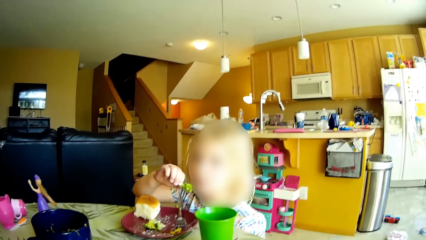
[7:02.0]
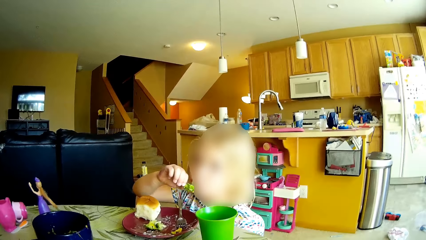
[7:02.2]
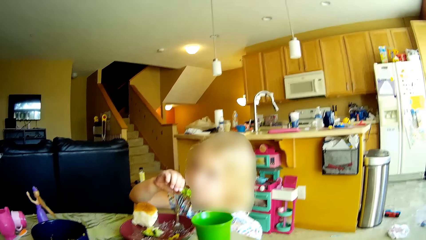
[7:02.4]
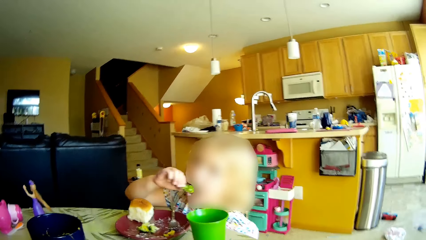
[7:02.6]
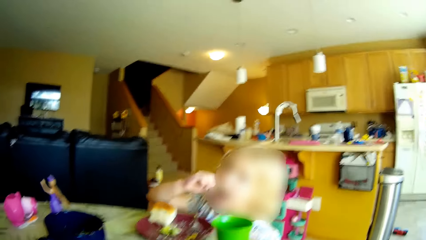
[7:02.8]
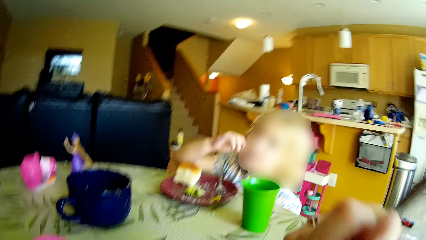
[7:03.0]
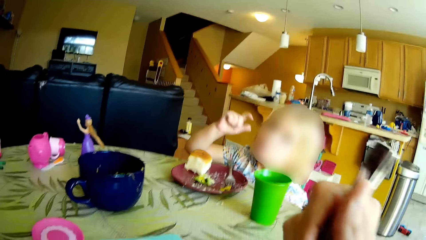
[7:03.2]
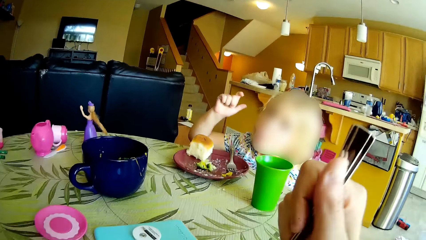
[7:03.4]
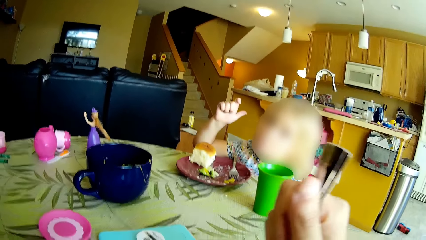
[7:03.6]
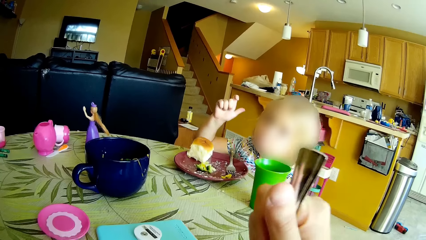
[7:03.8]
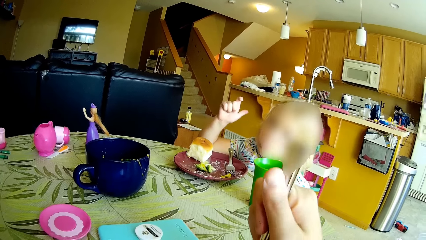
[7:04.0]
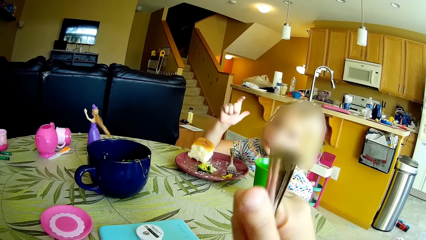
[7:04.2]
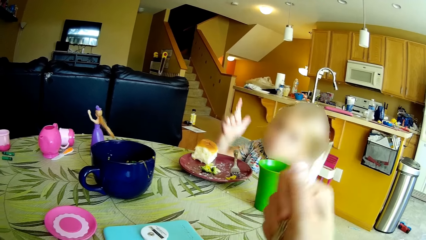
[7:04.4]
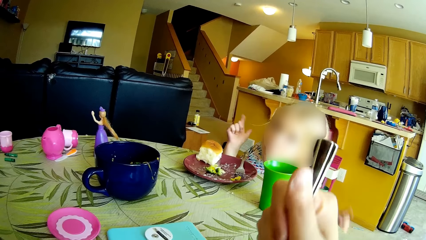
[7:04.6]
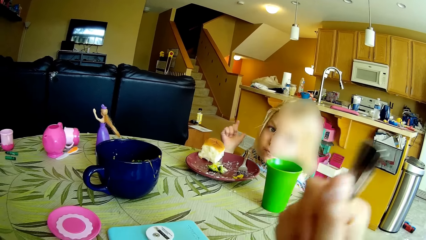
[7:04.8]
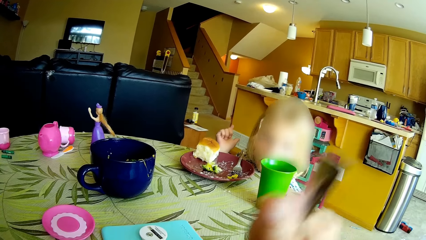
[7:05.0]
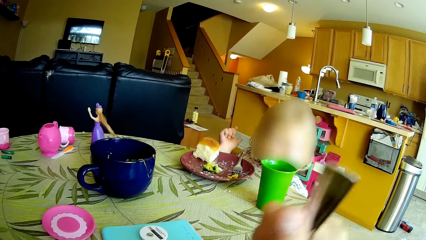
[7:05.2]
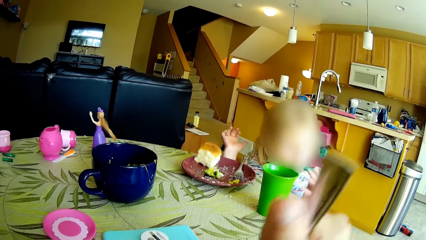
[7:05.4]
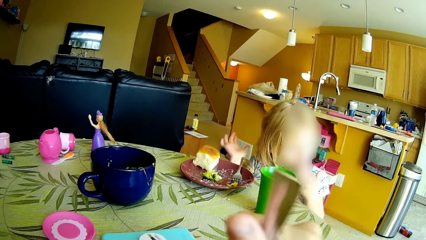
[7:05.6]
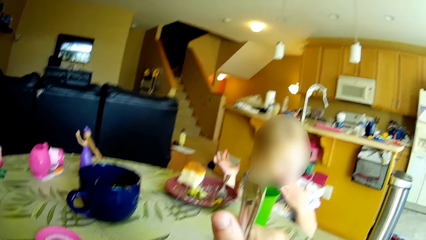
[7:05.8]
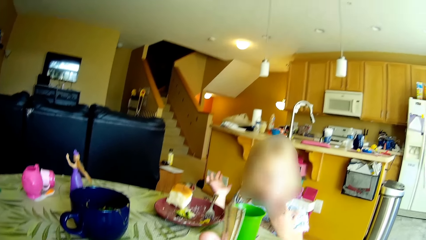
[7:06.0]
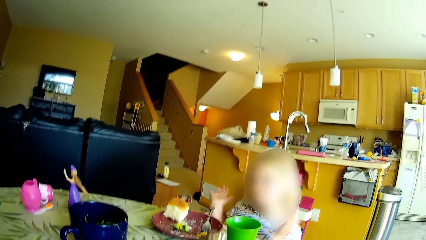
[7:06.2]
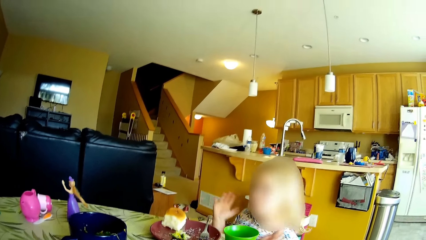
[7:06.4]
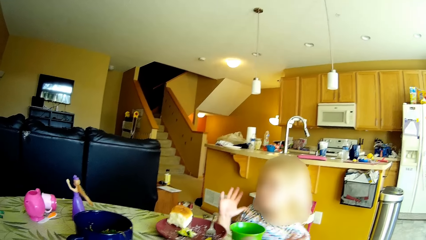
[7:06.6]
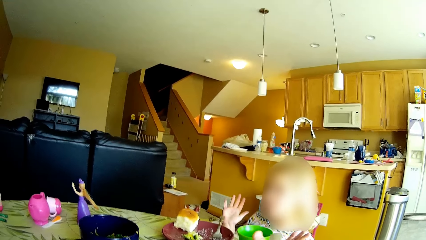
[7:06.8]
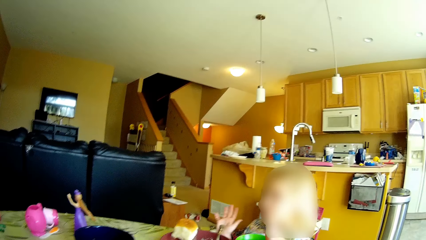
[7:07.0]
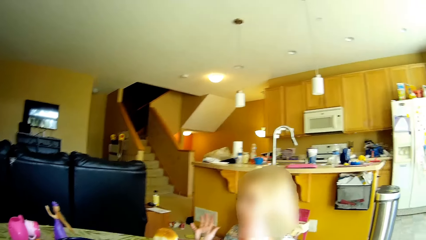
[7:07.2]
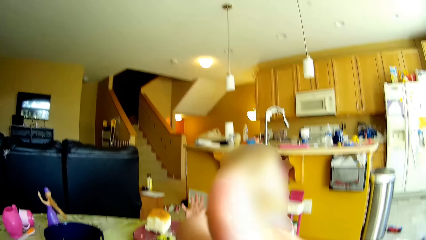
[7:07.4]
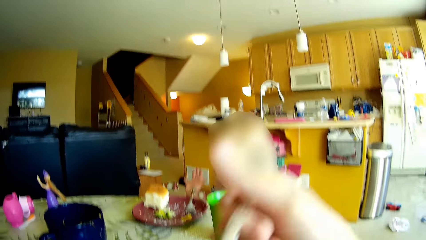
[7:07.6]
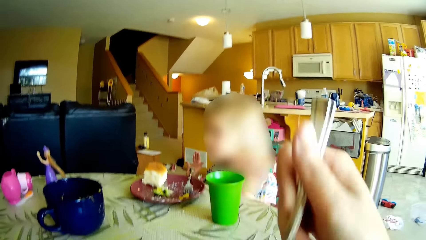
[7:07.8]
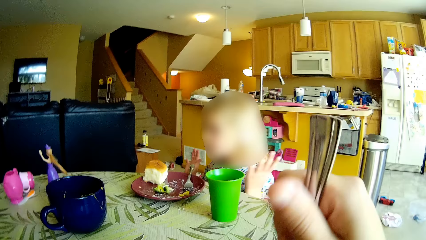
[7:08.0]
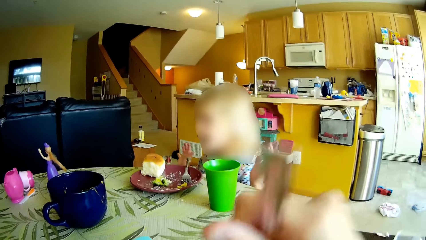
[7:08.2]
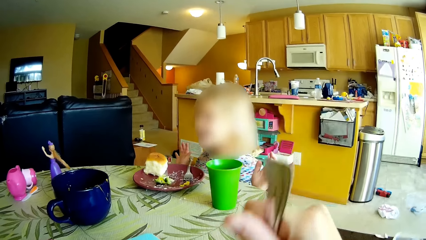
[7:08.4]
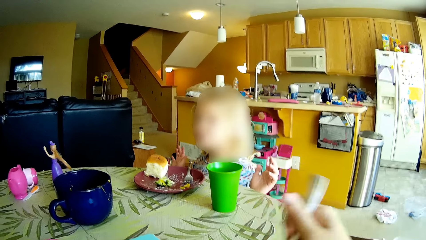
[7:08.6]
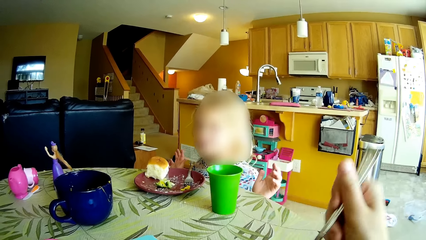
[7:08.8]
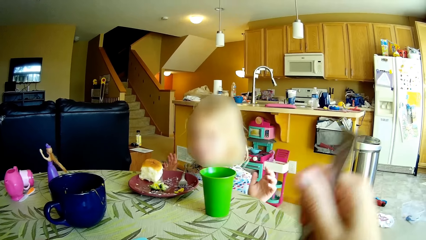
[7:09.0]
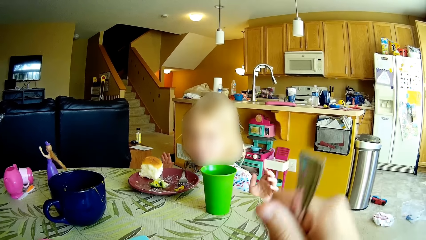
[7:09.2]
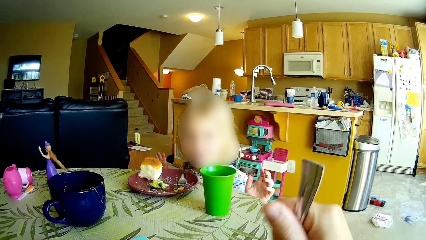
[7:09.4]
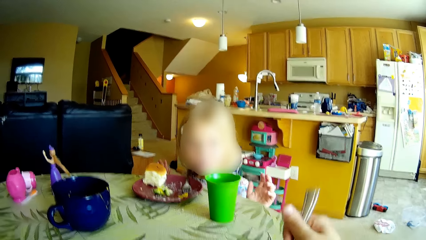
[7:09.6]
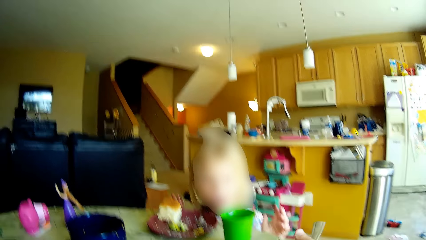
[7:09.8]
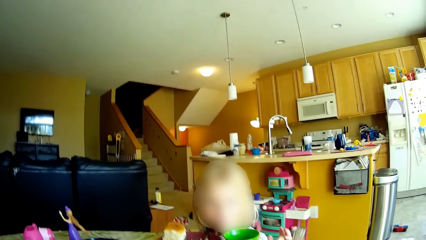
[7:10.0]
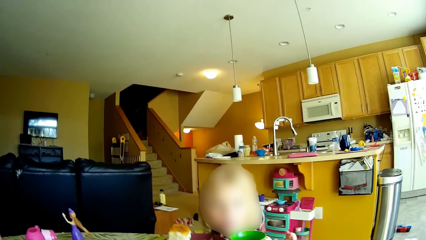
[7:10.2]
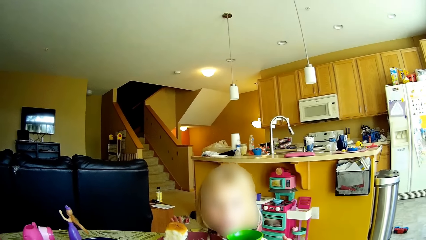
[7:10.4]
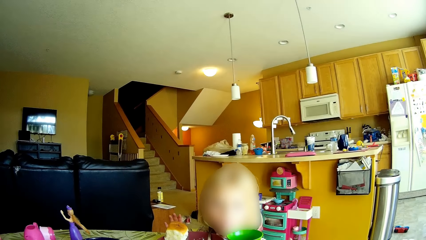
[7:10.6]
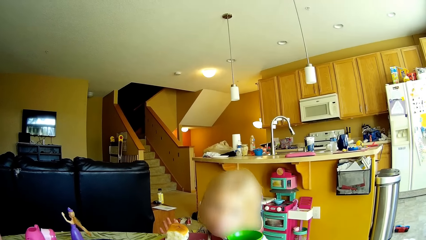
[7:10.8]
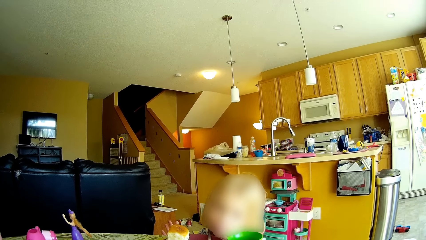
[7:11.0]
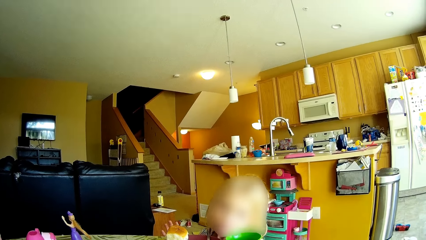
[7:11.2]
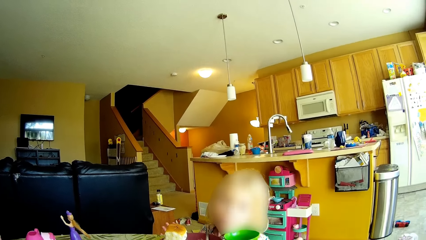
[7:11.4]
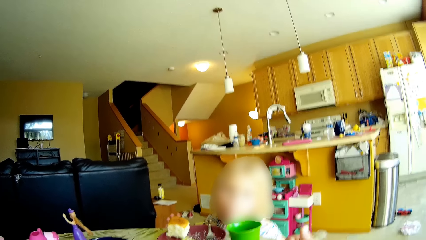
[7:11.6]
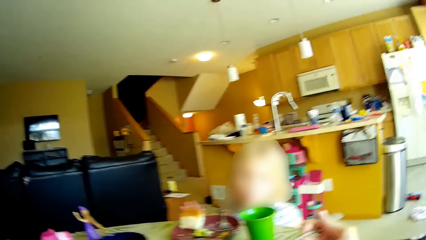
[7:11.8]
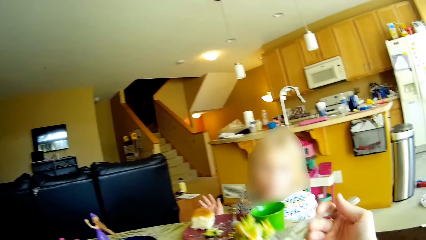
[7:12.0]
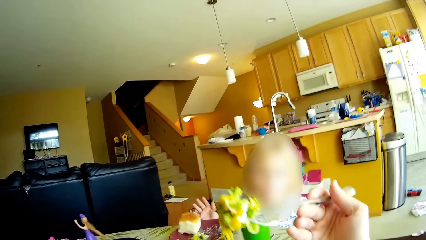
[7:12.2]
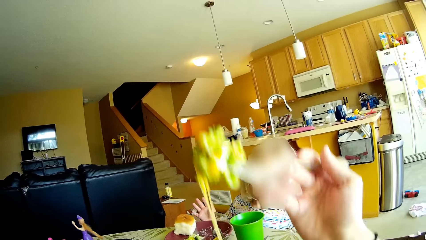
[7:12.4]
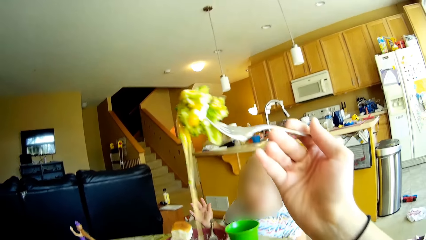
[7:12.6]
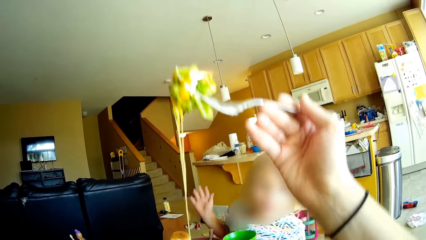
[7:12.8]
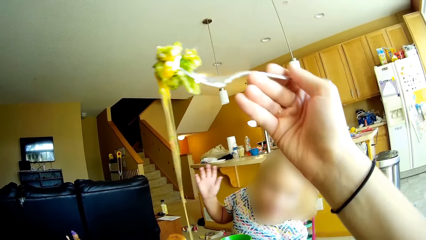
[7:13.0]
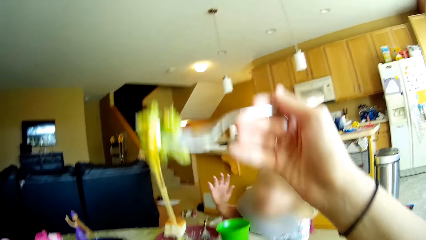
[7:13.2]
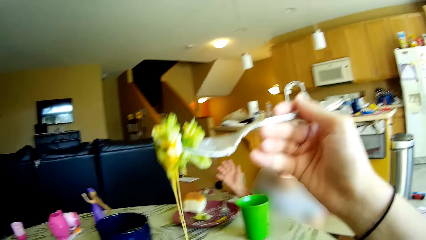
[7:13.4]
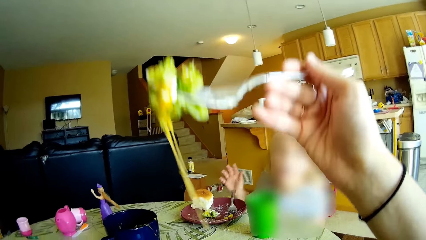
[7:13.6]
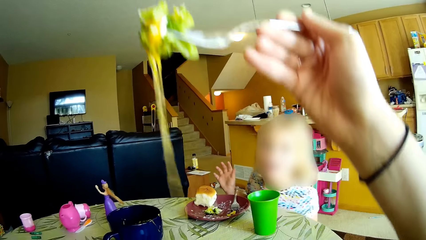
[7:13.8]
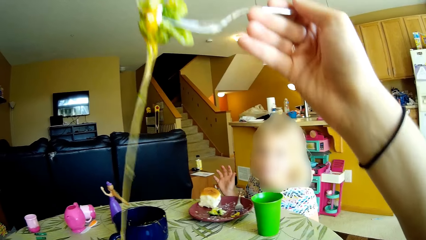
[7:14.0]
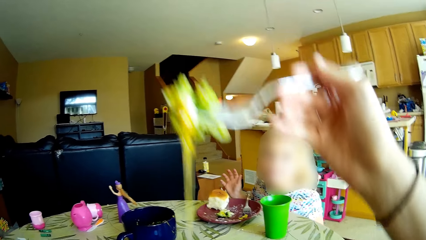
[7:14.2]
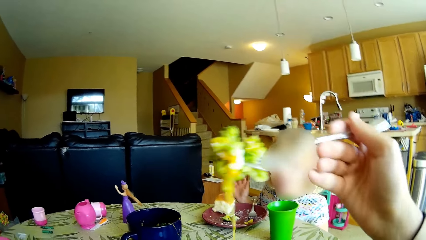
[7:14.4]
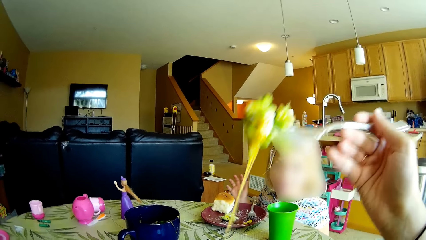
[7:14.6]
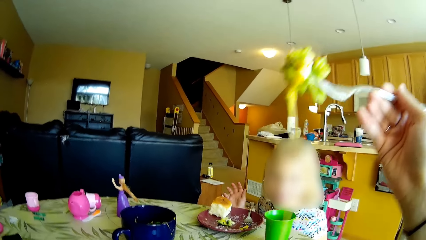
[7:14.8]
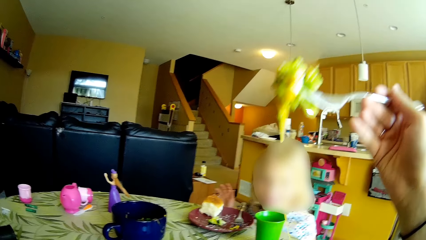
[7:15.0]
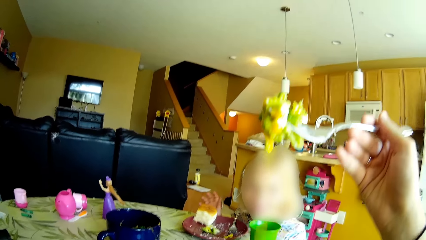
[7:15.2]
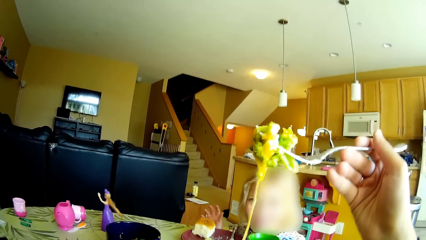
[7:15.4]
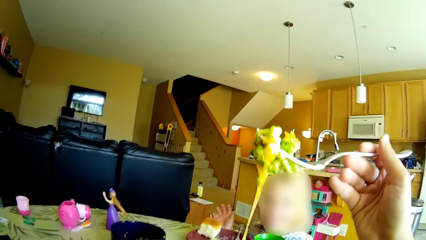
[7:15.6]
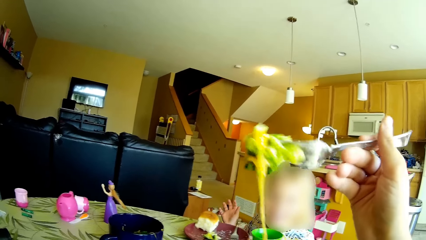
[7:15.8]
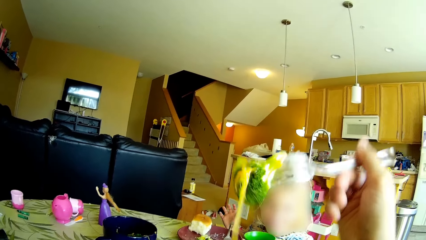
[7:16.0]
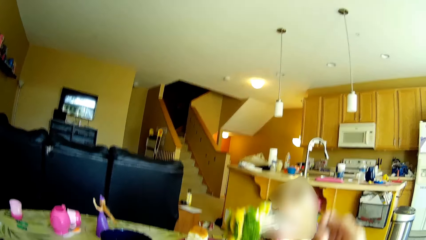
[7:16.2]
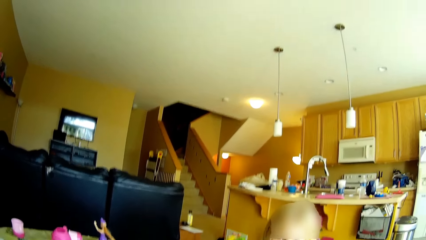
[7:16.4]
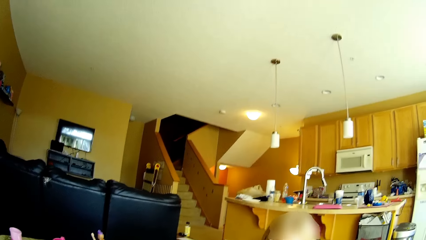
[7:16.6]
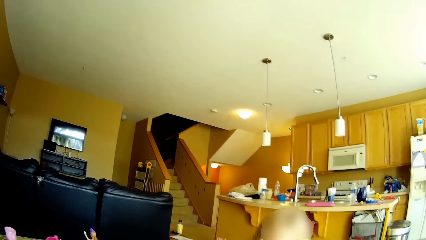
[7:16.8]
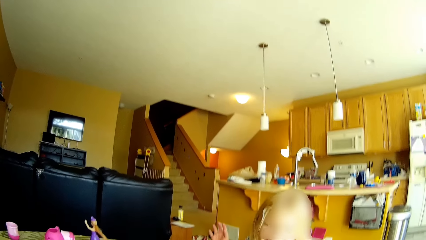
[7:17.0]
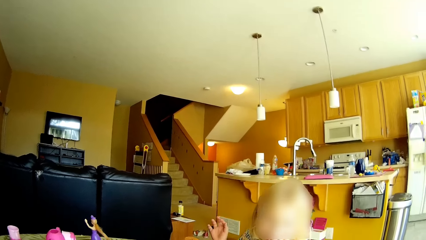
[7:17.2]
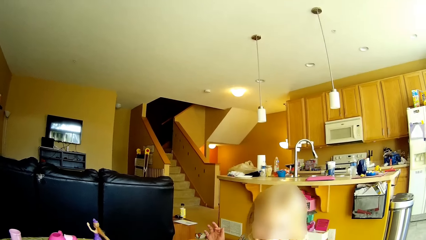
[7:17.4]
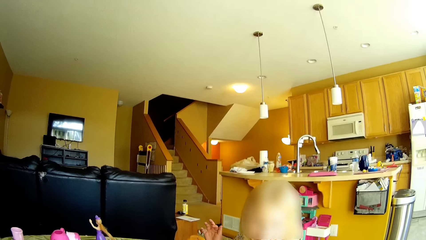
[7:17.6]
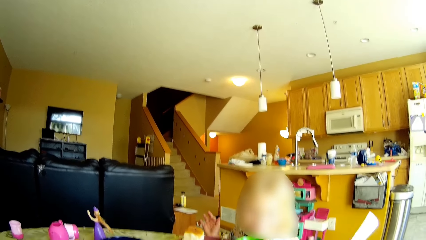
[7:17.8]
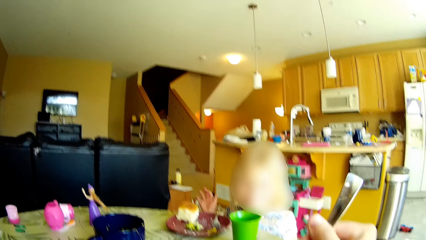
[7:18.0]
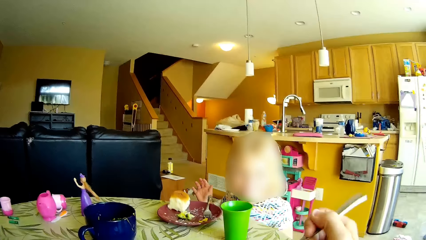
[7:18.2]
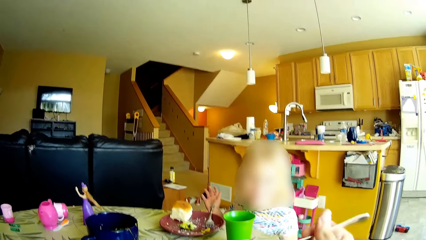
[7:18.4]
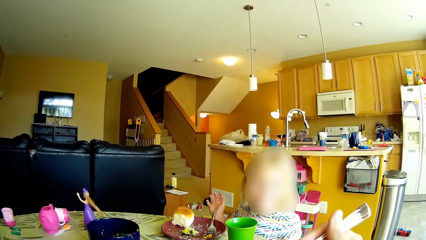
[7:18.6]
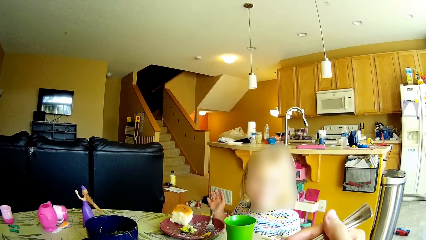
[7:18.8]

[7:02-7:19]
The girl eats the broccoli from the plate on the dining table in her right hand. The girl licks her left index finger. The camera wearer lifts a fork towards her mouth. She picks up some salad from the plate on the dining table with the fork in her right hand. She twists the fork in her right hand with the salad.
